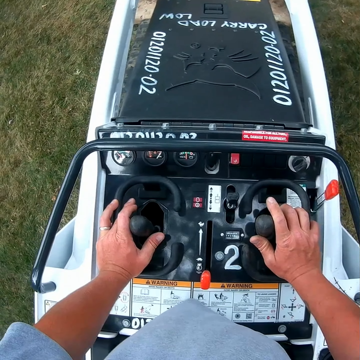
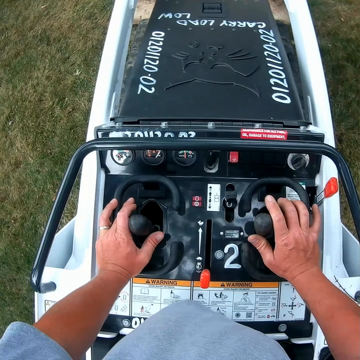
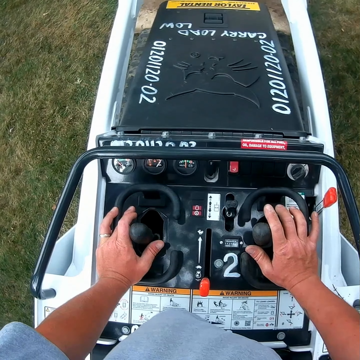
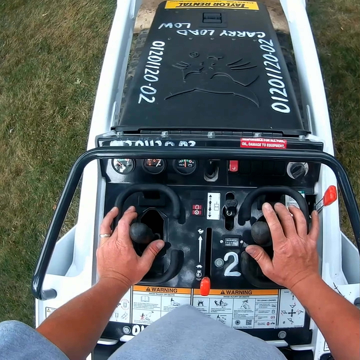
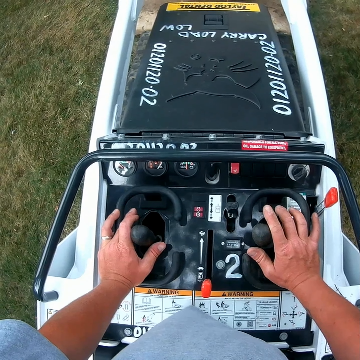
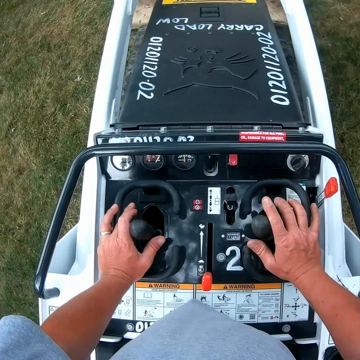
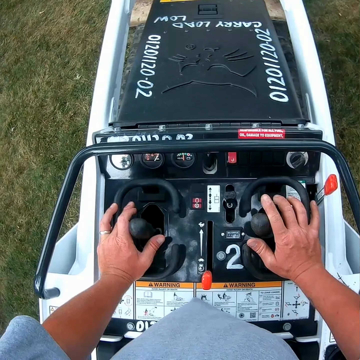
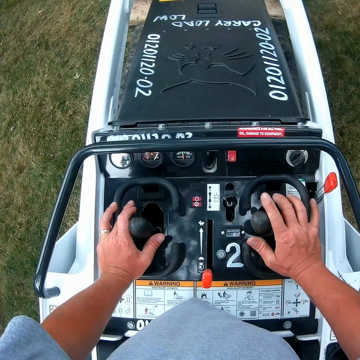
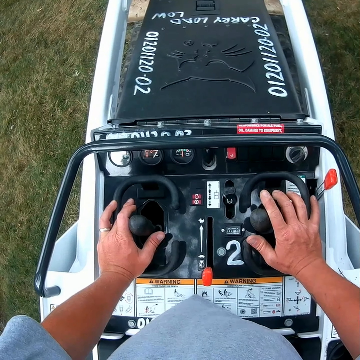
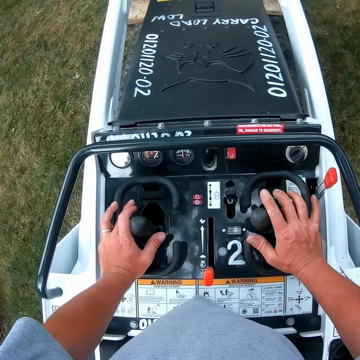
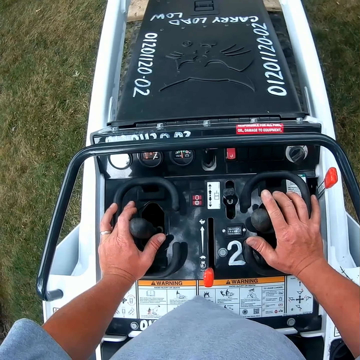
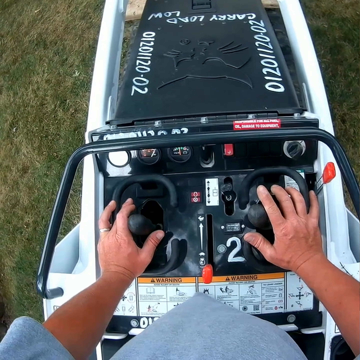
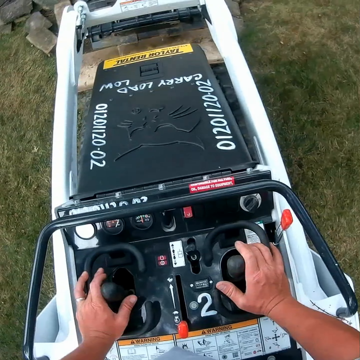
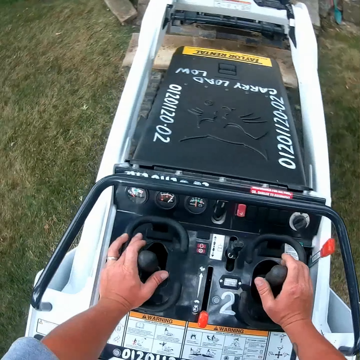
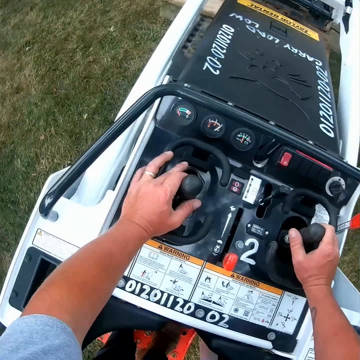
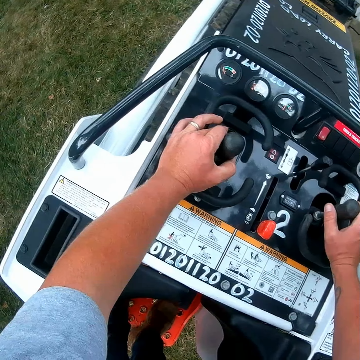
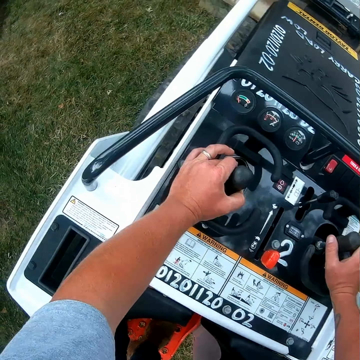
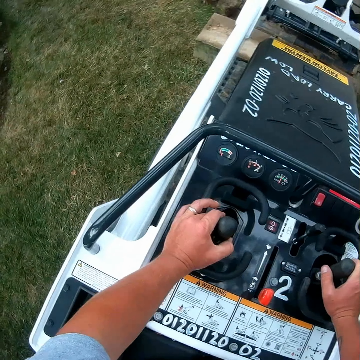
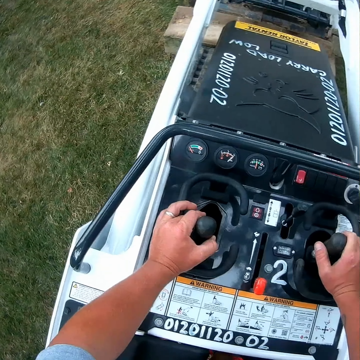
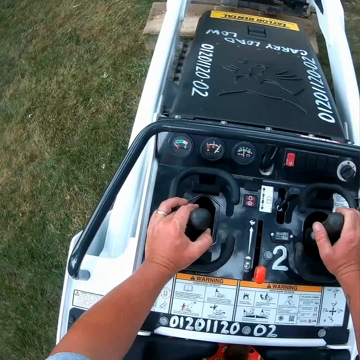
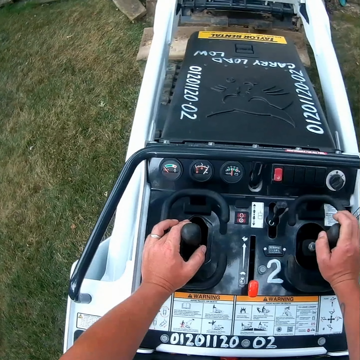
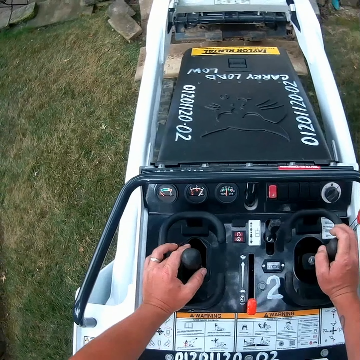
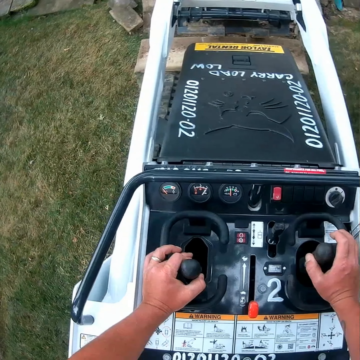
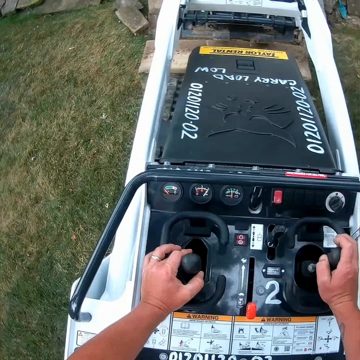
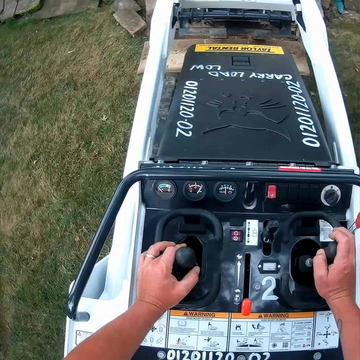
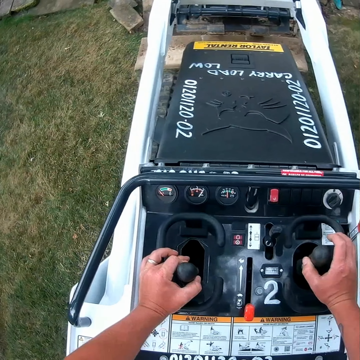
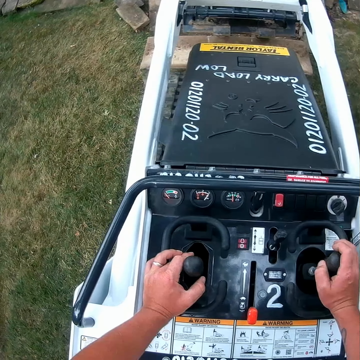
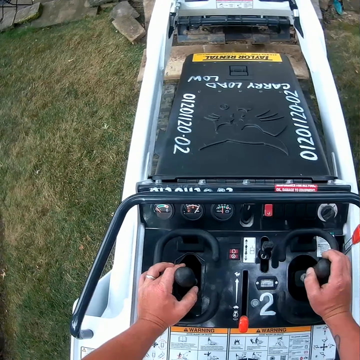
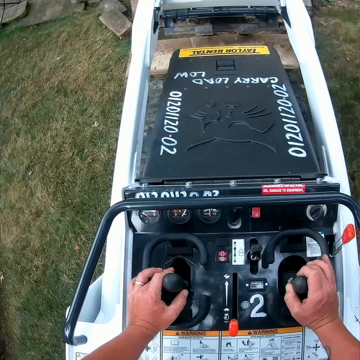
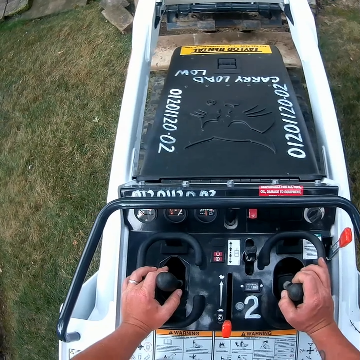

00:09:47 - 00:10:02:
The camera wearer looks around. They hold something.

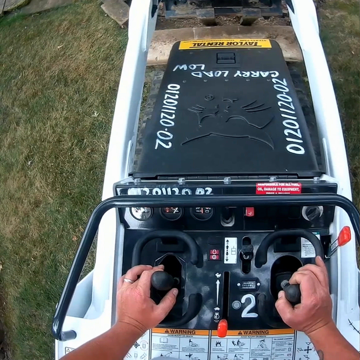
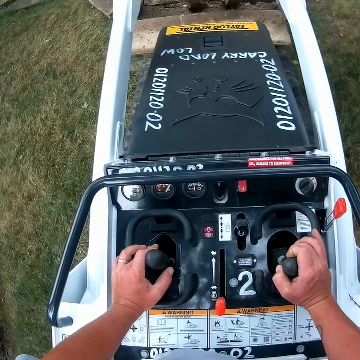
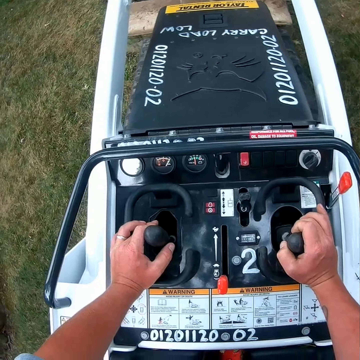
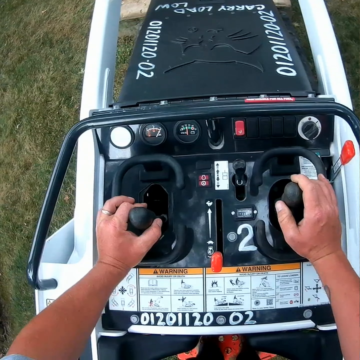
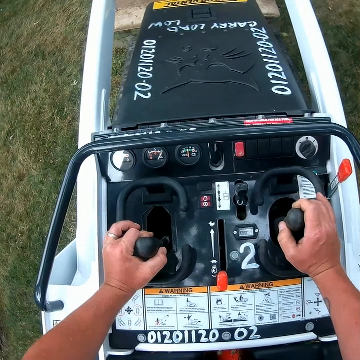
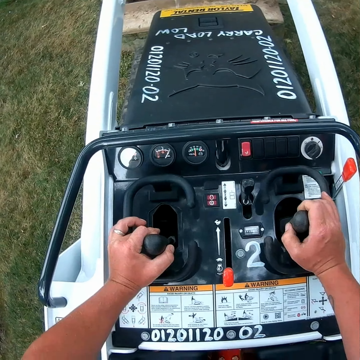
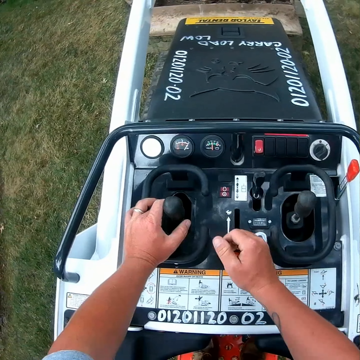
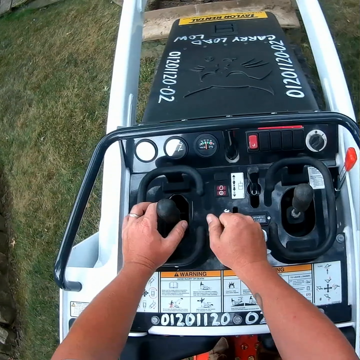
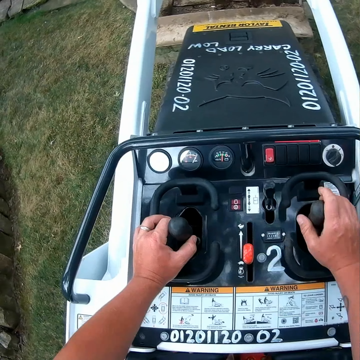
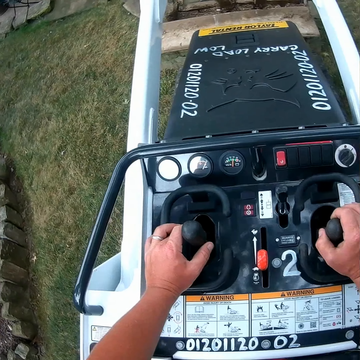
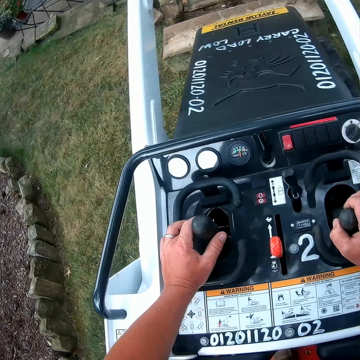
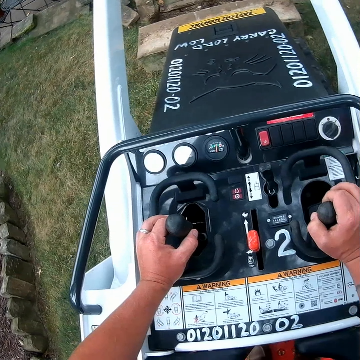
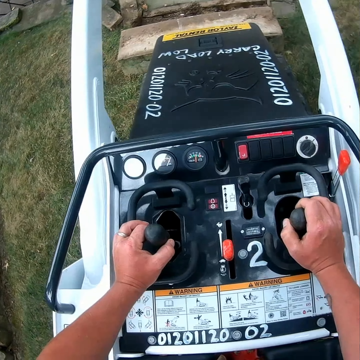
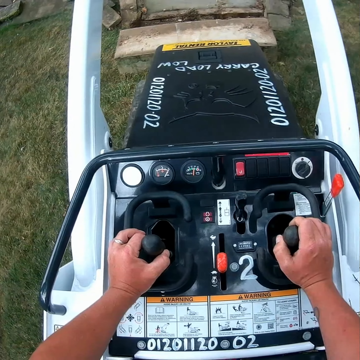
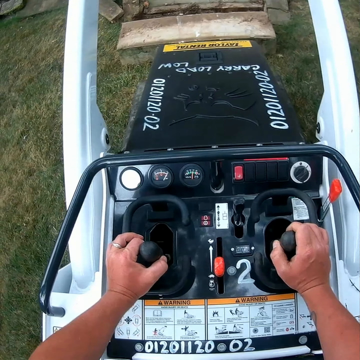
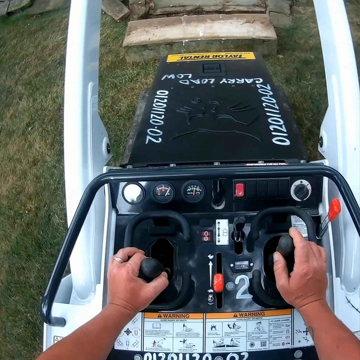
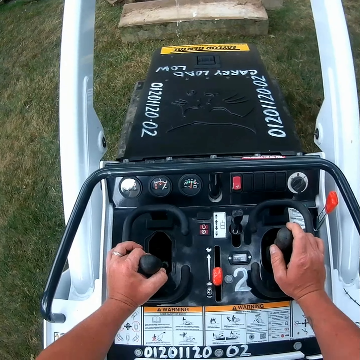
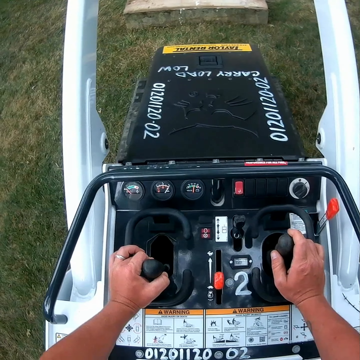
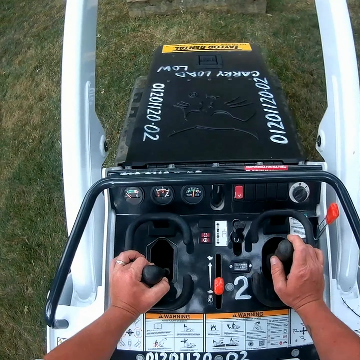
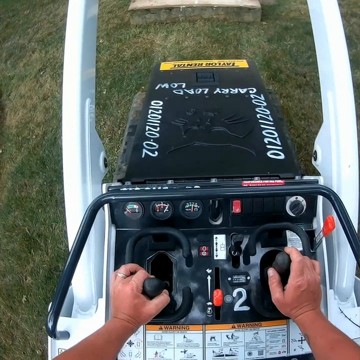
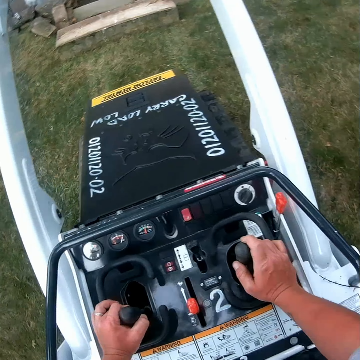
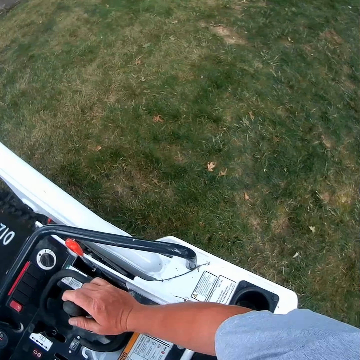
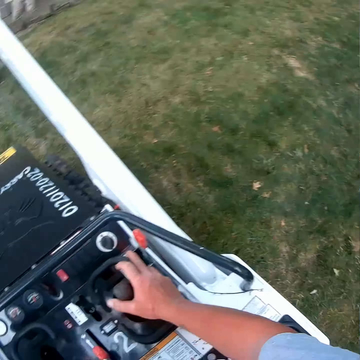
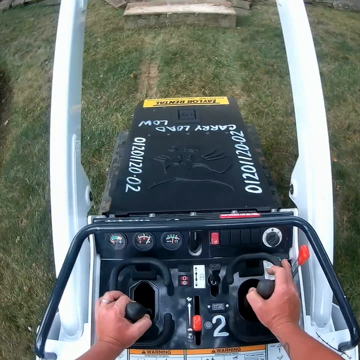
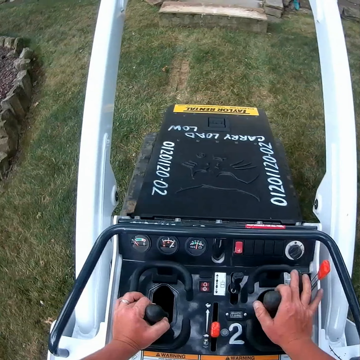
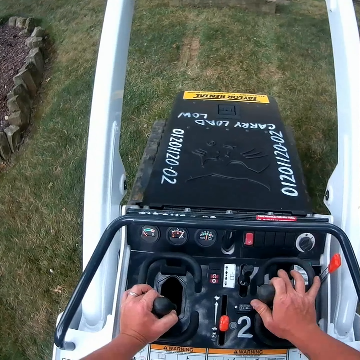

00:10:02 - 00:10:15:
The camera wearer holds something. They touch something. They move the lawn mower.

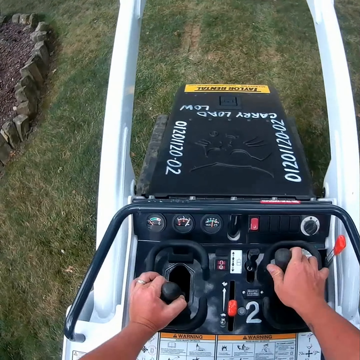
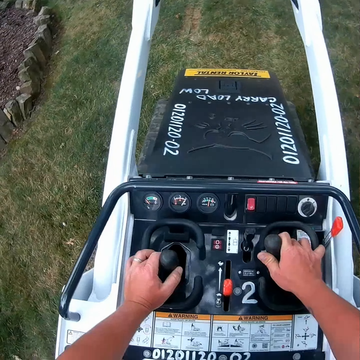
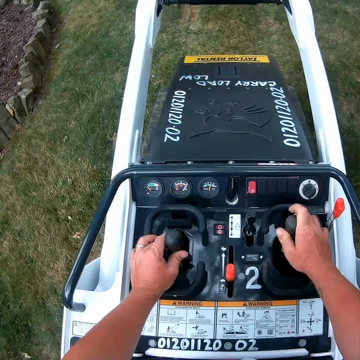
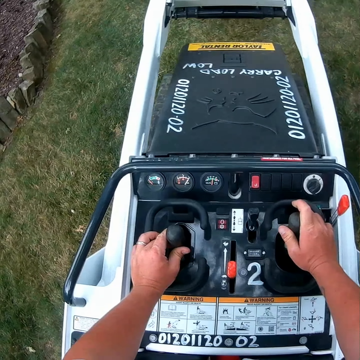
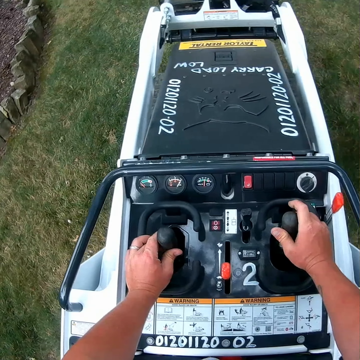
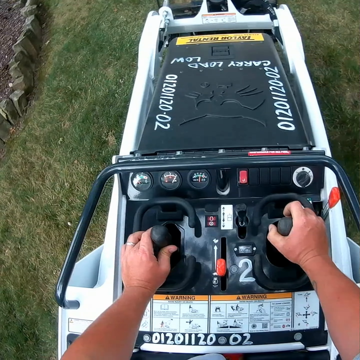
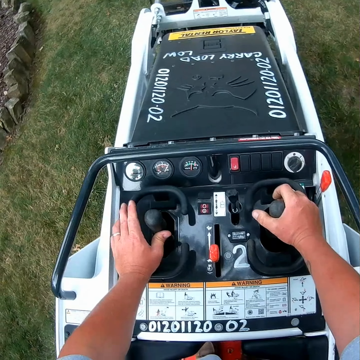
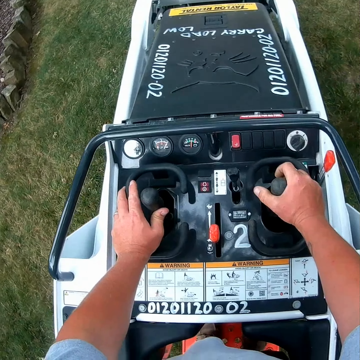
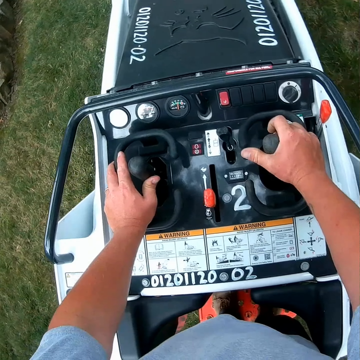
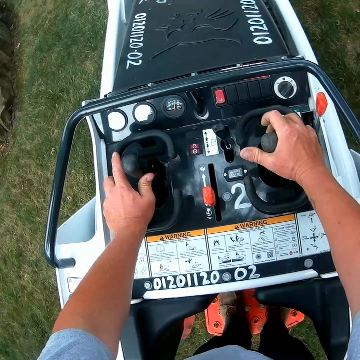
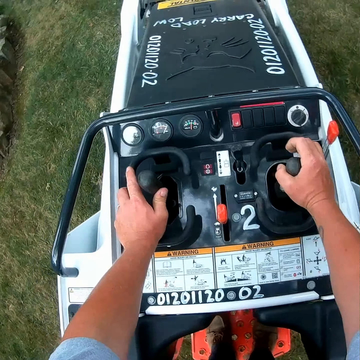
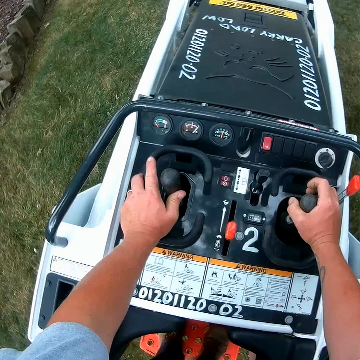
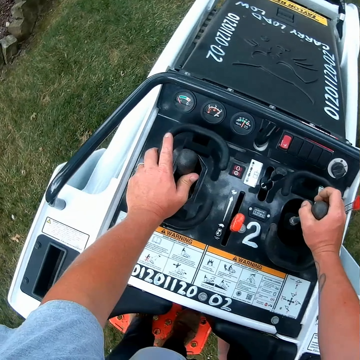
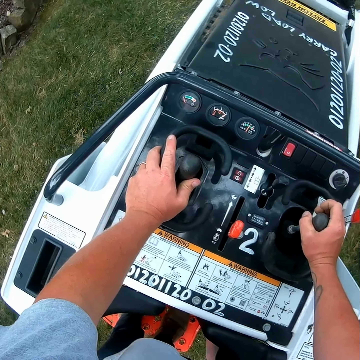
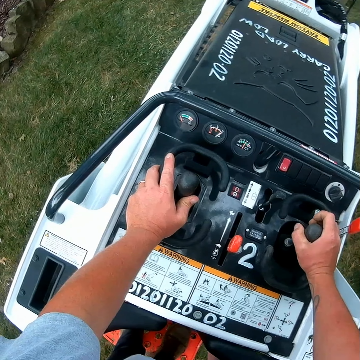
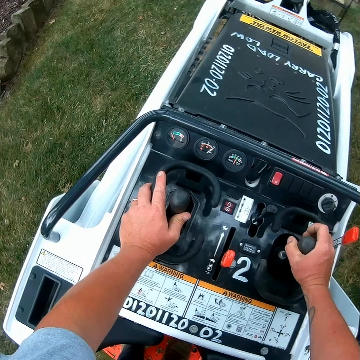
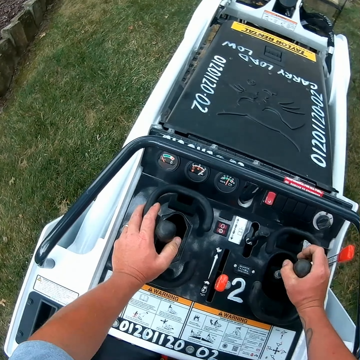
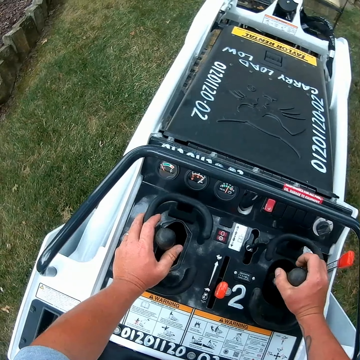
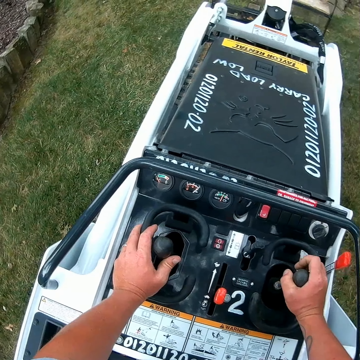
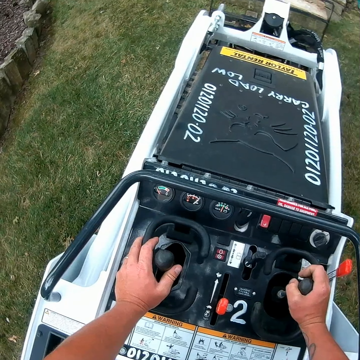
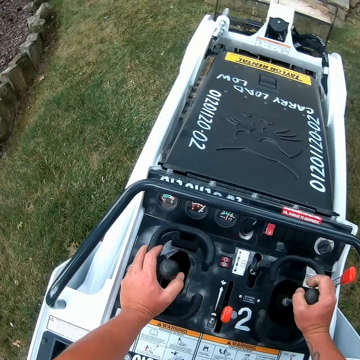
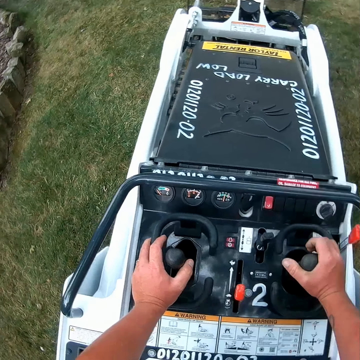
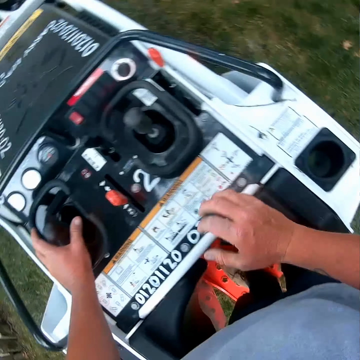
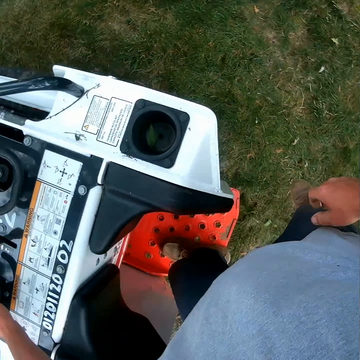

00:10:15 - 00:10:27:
The camera wearer touches something.
